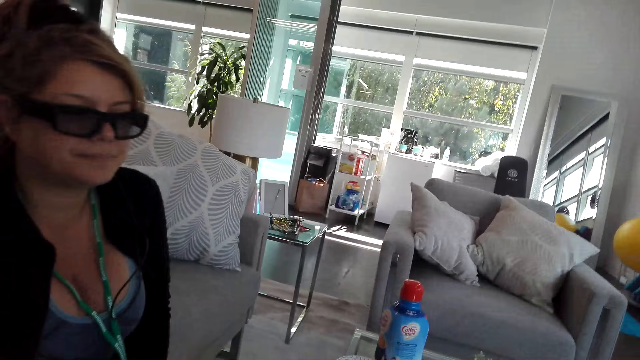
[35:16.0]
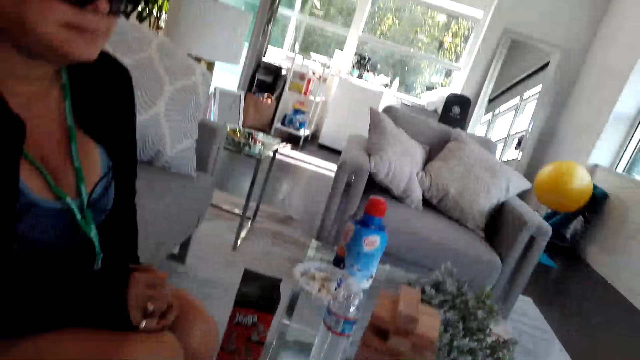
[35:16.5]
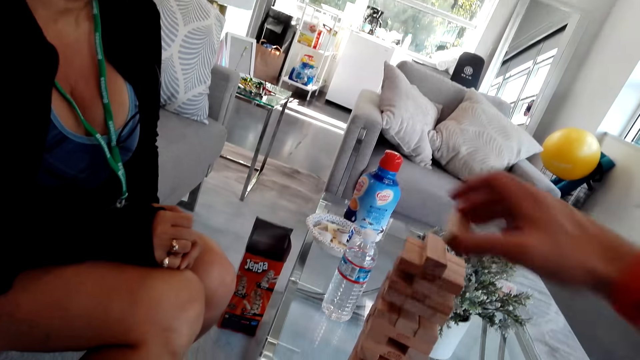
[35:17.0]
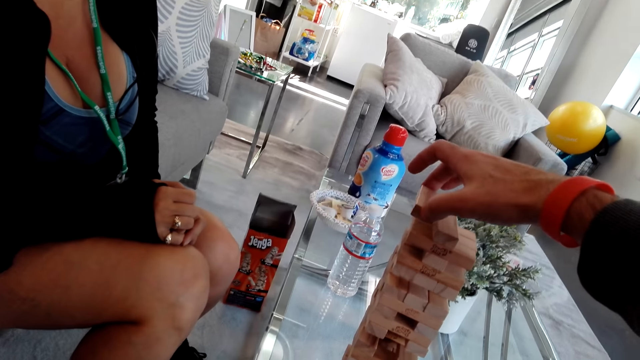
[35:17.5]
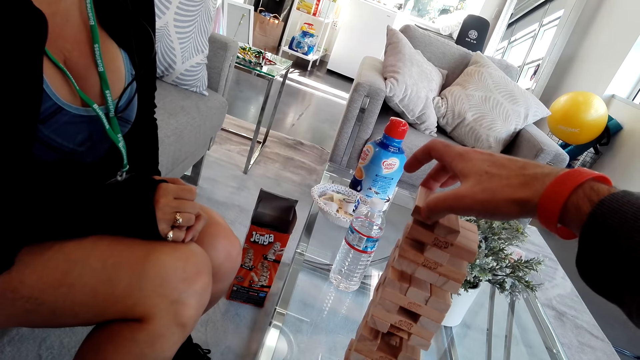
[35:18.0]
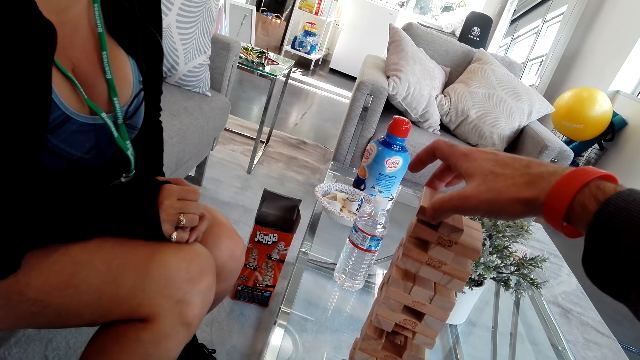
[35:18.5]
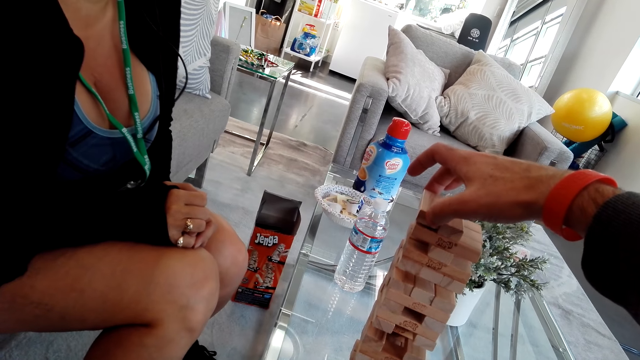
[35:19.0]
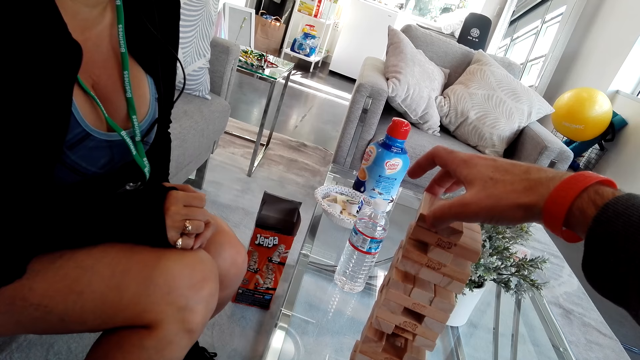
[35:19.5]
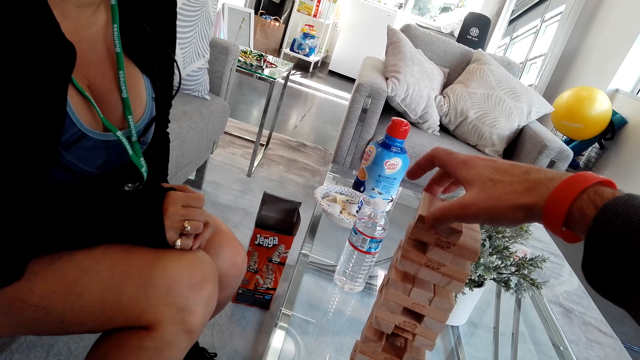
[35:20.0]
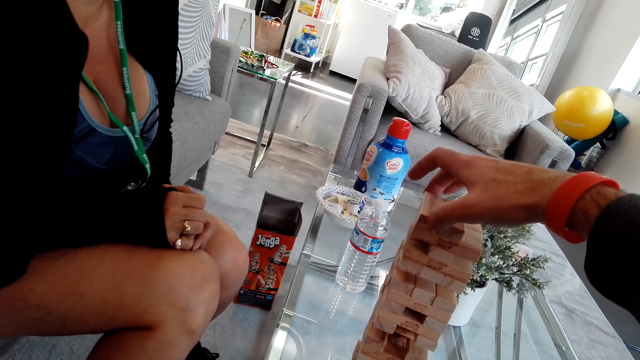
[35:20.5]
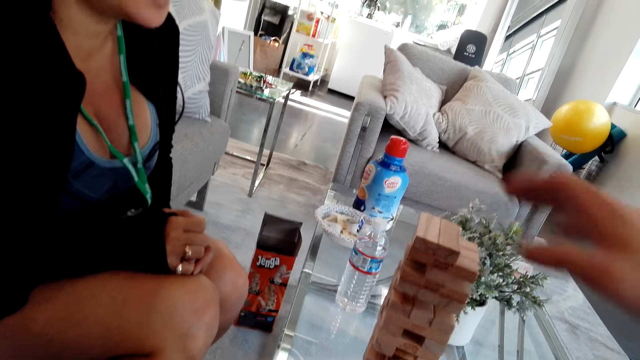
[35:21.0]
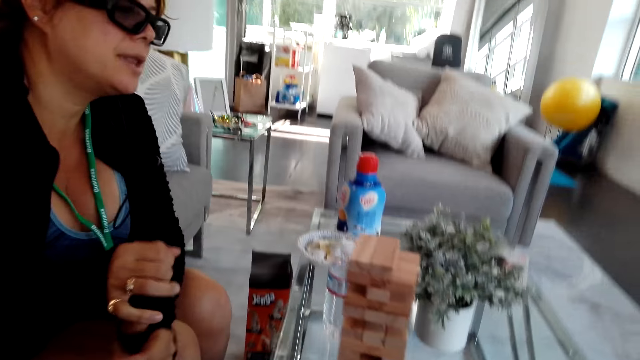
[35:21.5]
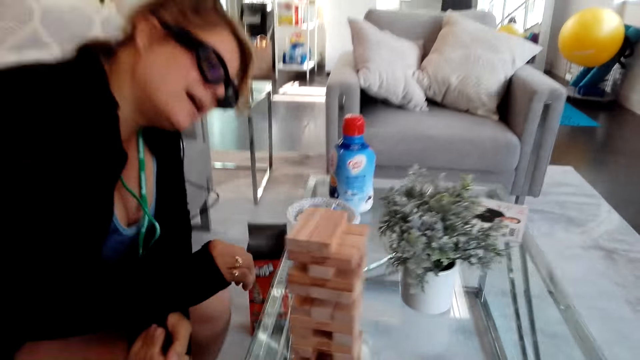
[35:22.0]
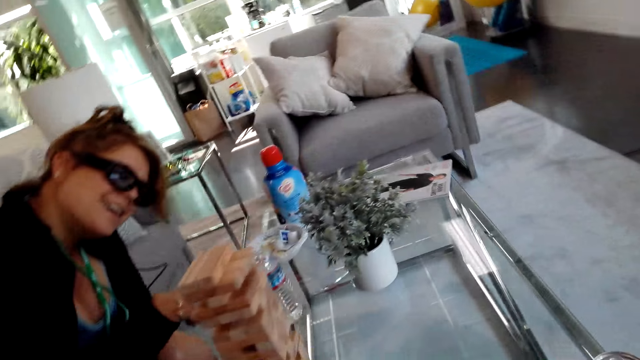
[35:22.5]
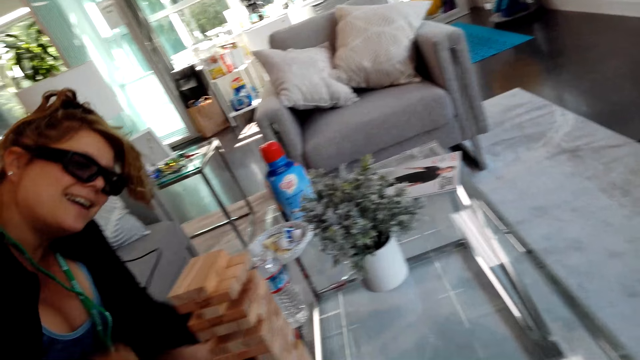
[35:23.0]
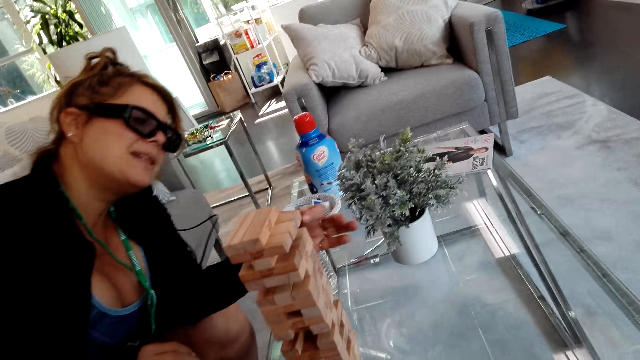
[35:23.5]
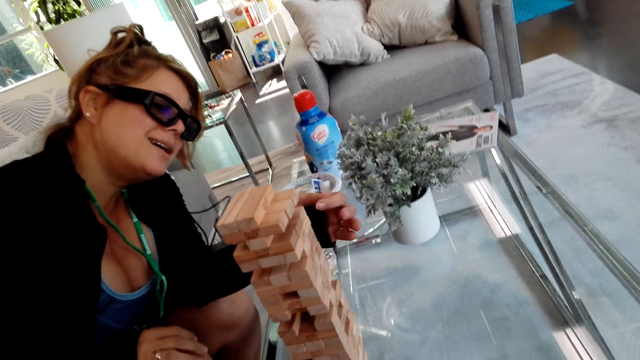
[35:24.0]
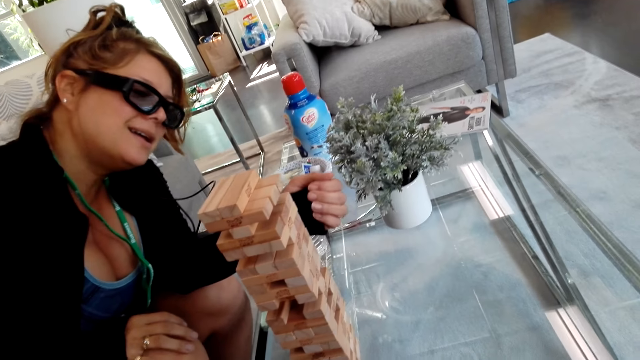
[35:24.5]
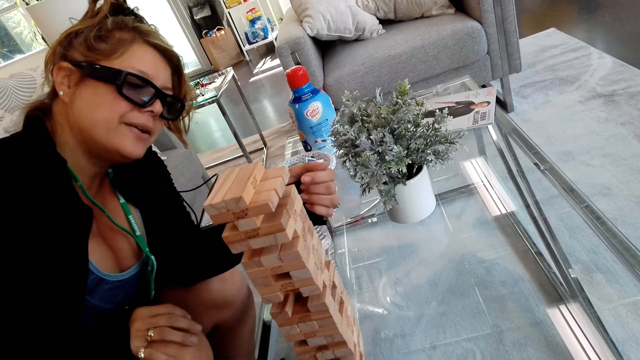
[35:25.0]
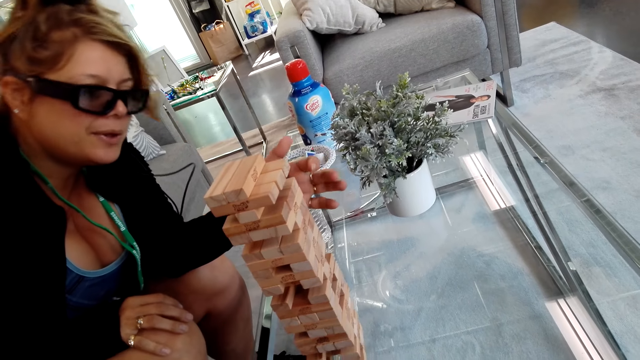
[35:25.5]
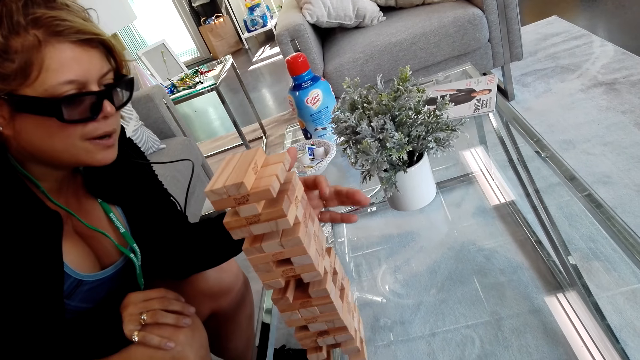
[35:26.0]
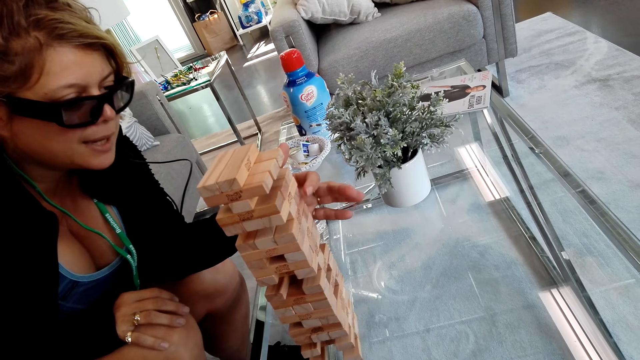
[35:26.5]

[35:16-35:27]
The camera wearer plays the tumbling tower. They place the block on the block stand. They talk to a girl. The girl plays the tumbling tower.

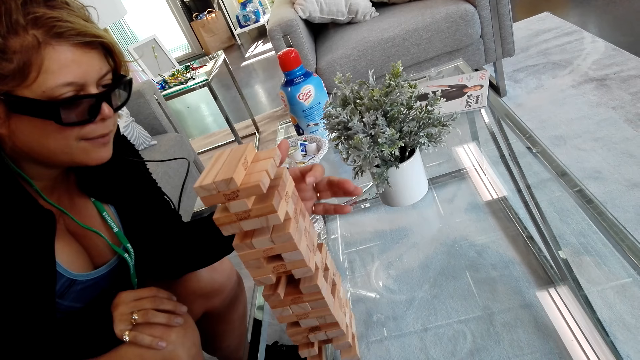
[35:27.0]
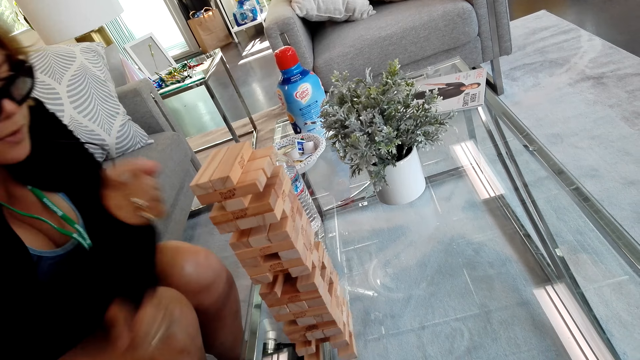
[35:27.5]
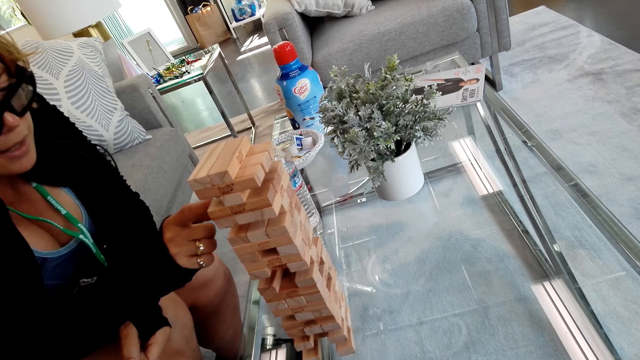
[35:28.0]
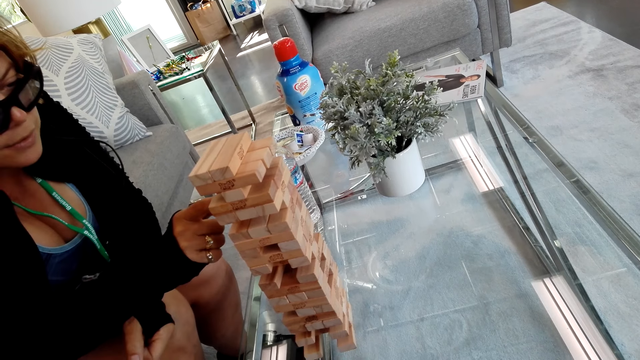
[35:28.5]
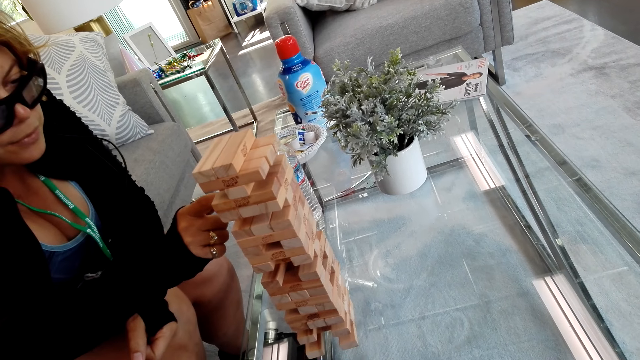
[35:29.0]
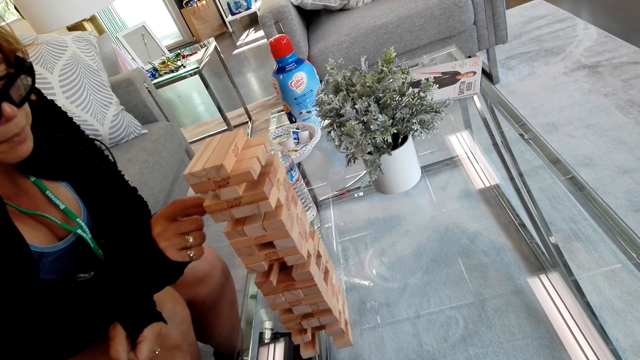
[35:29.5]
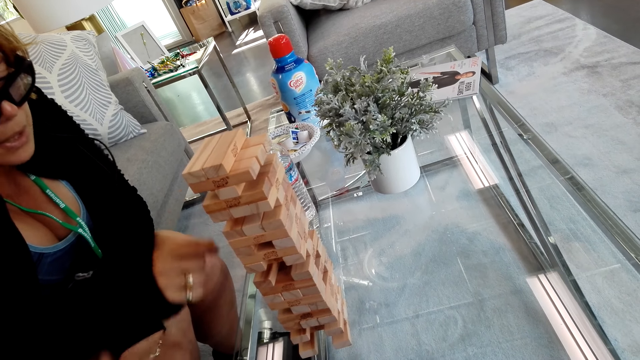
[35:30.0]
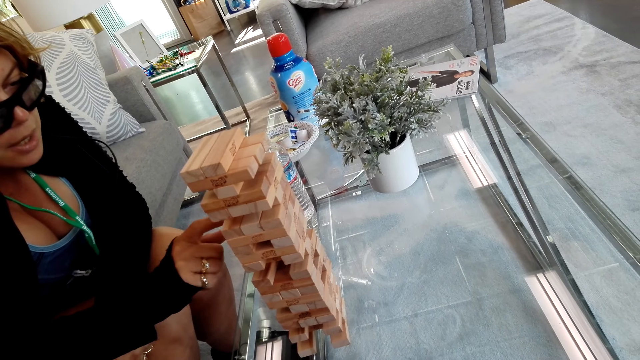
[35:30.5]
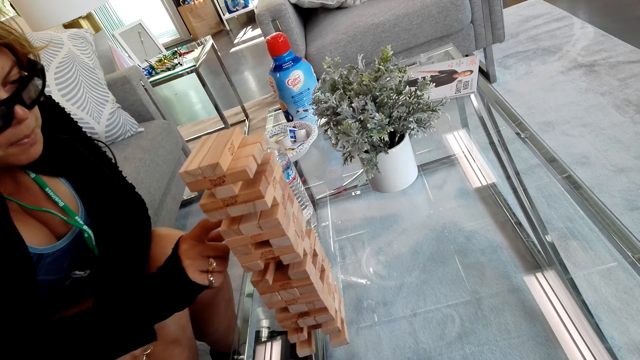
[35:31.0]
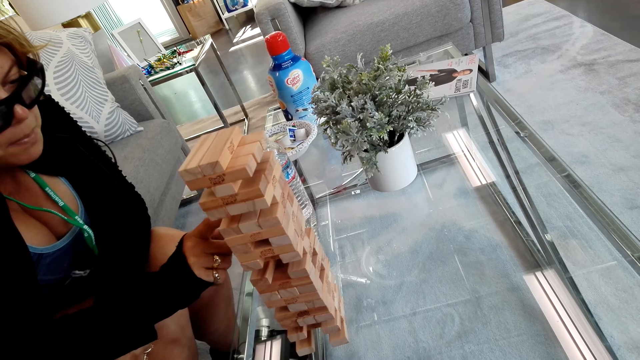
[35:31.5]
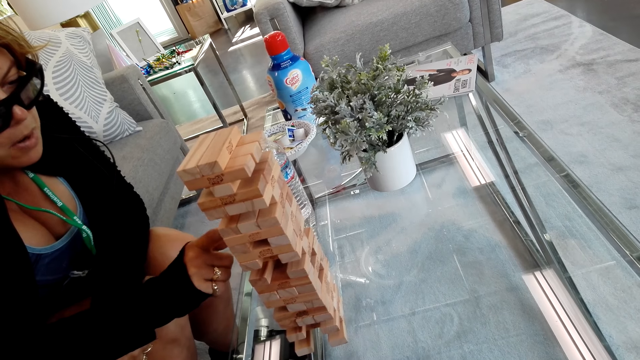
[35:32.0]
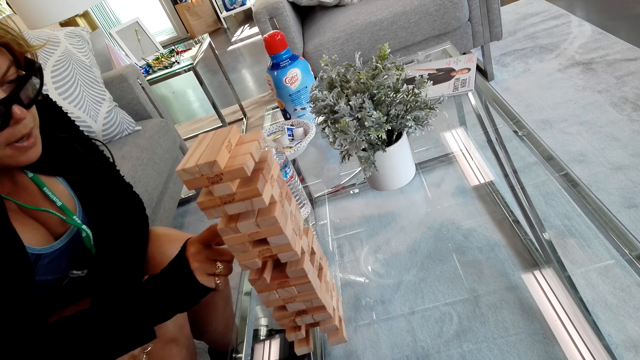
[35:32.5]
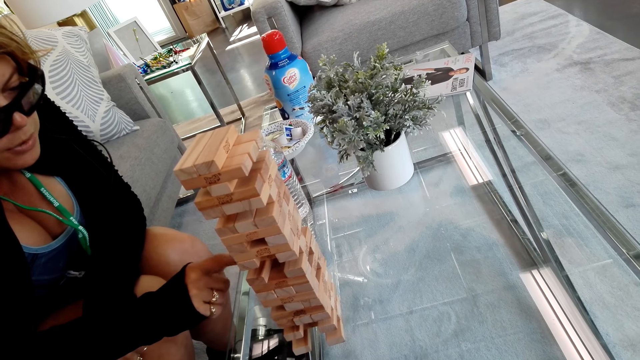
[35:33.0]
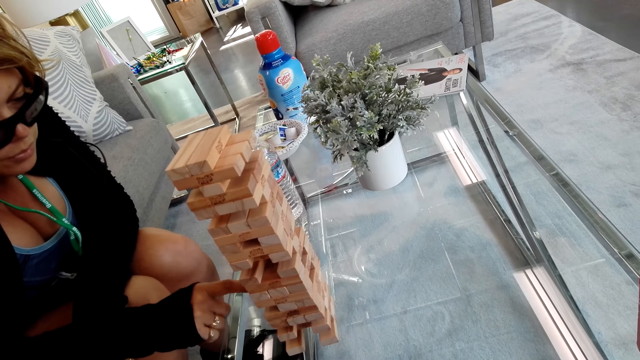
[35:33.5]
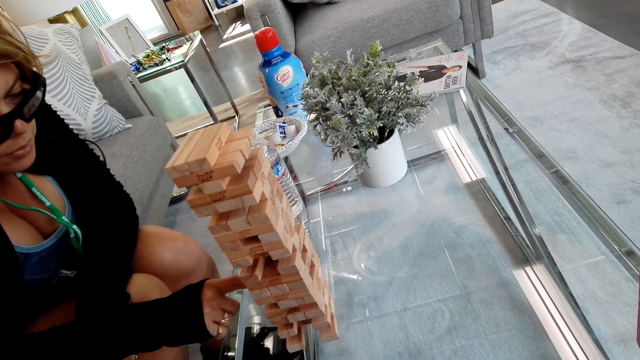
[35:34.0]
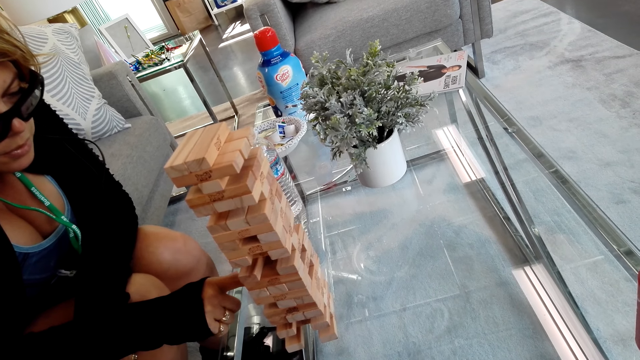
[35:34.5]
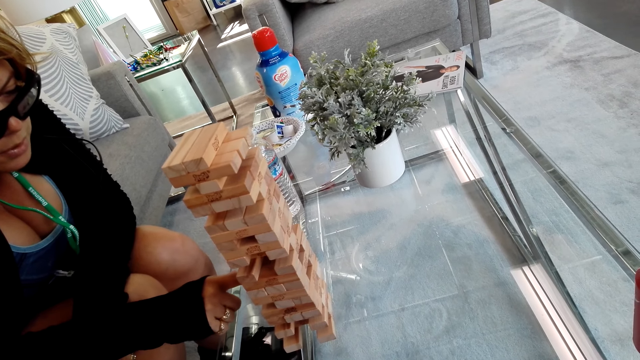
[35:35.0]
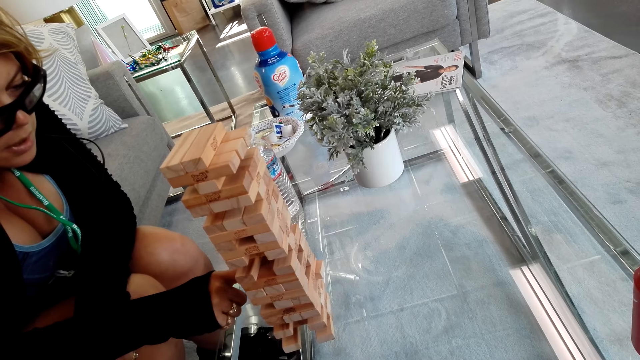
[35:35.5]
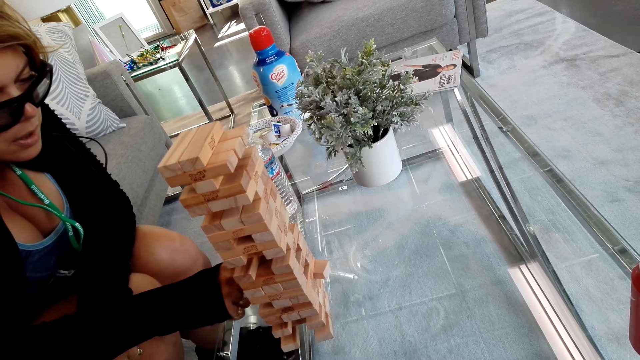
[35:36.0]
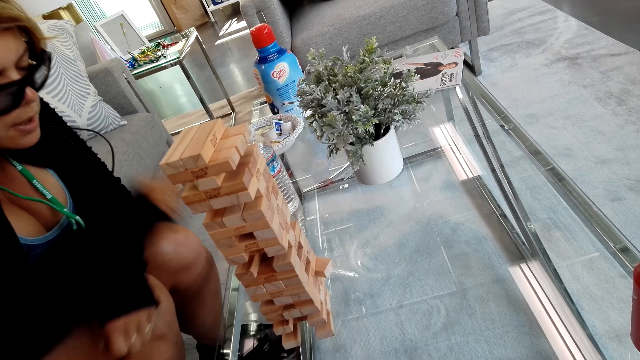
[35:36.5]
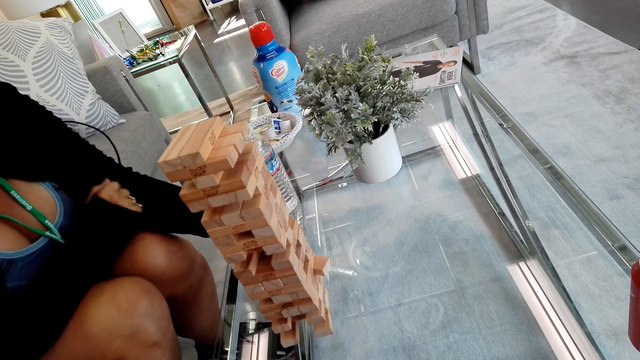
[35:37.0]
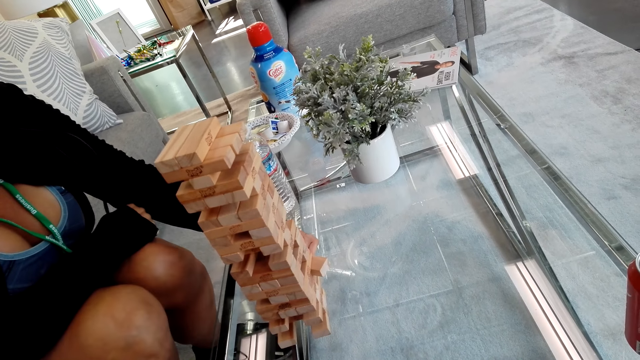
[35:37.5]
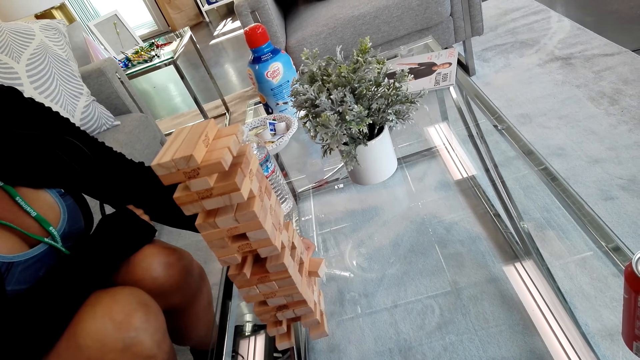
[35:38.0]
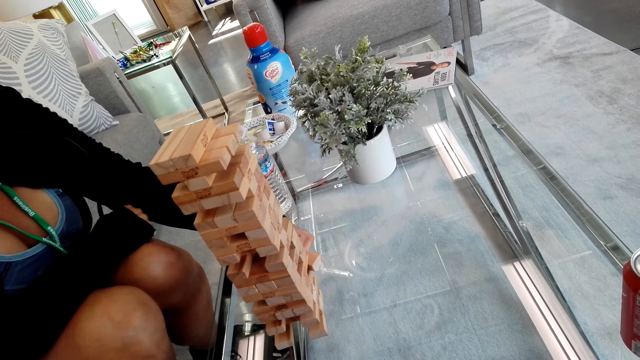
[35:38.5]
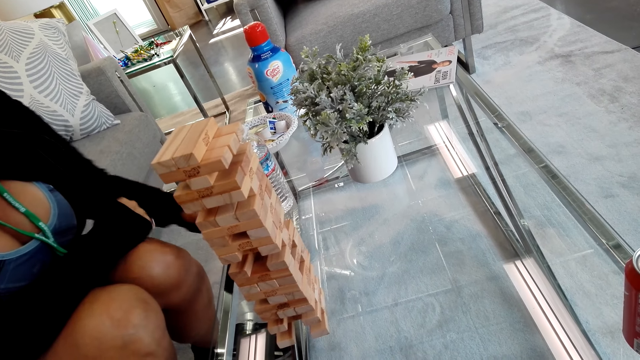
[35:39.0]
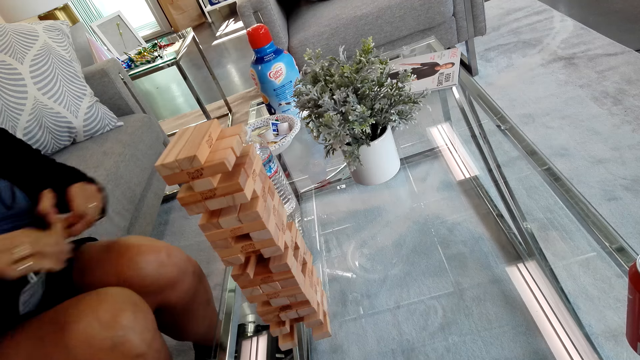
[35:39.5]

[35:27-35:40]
The camera wearer talks to a girl. The girl plays the tumbling tower.
